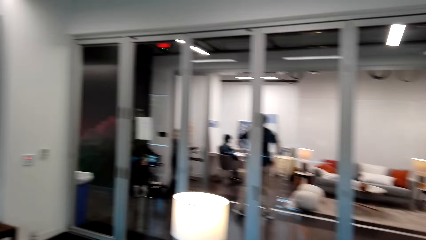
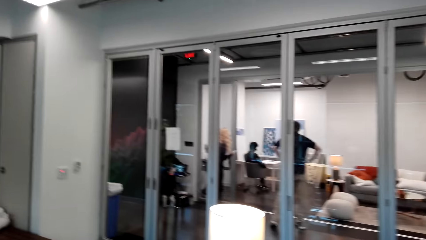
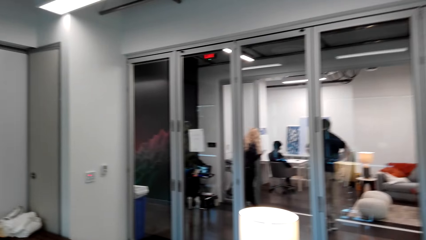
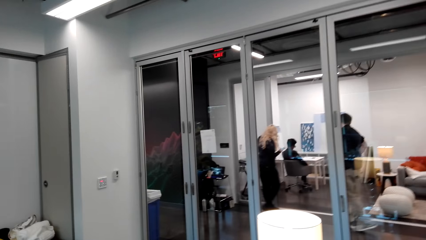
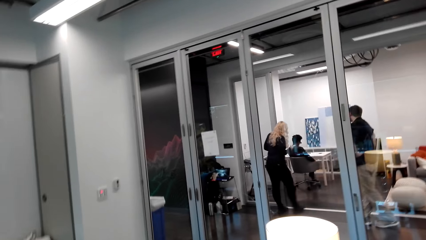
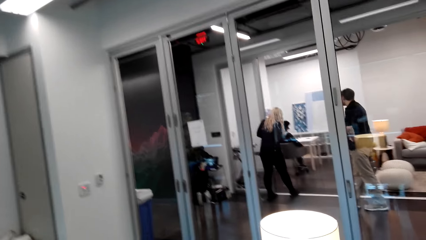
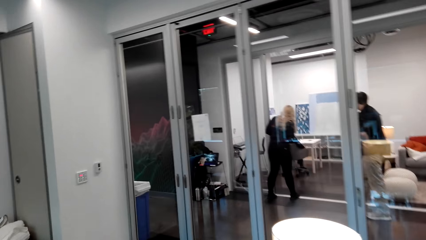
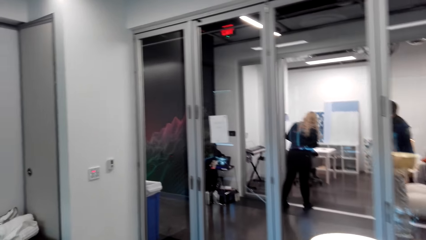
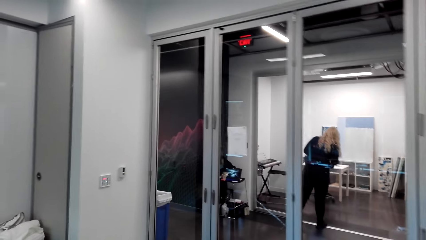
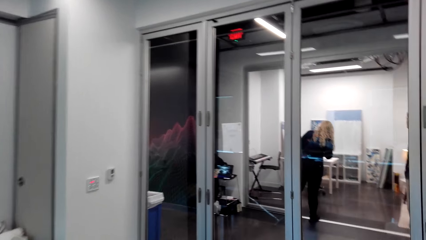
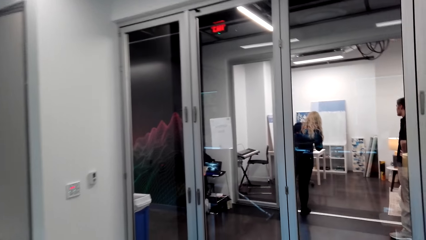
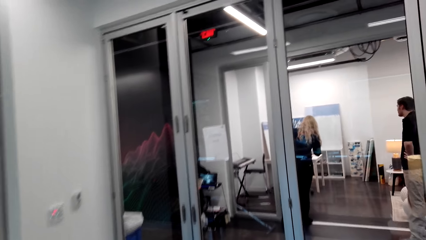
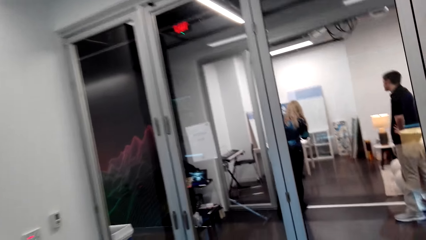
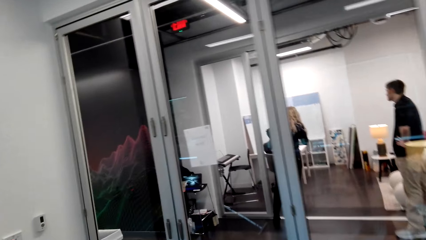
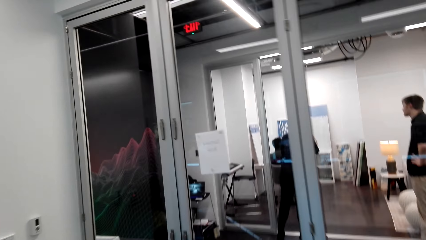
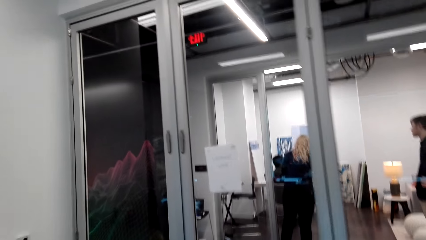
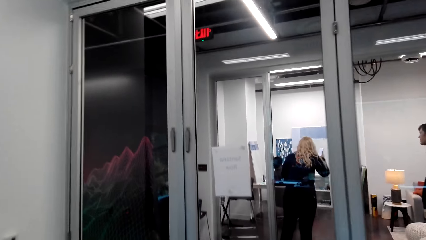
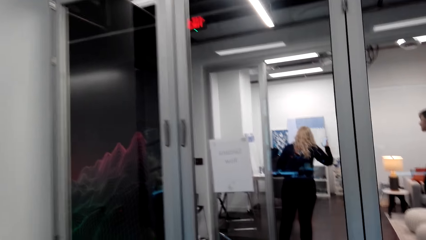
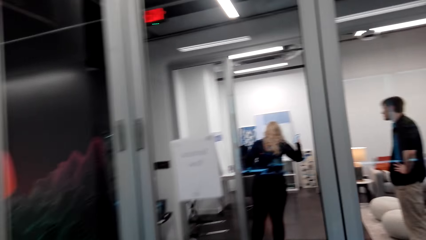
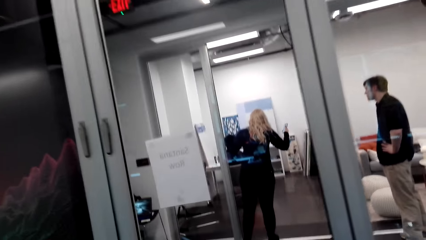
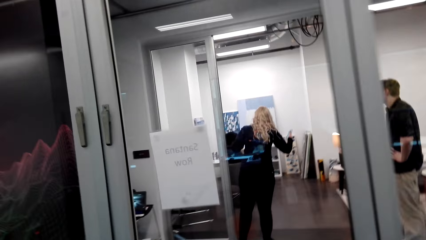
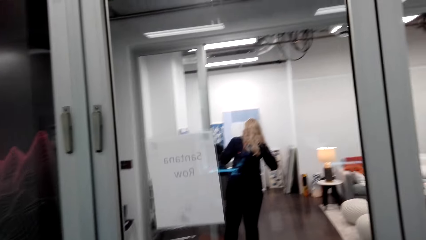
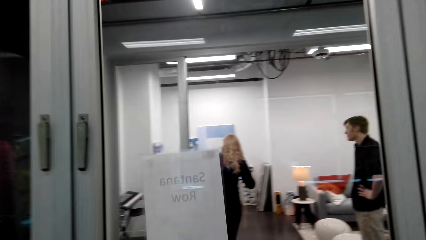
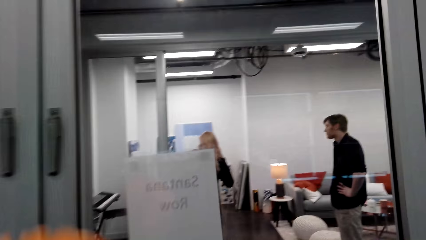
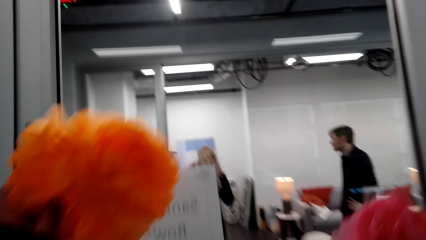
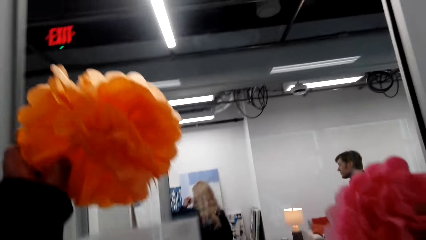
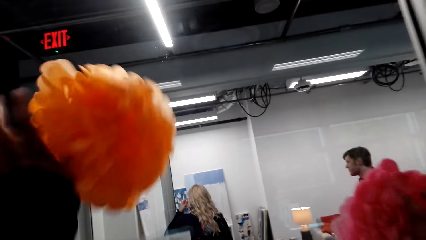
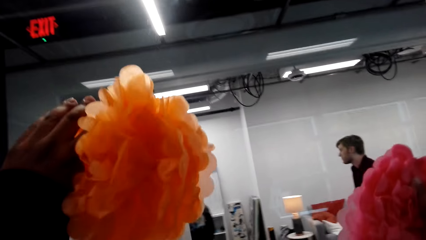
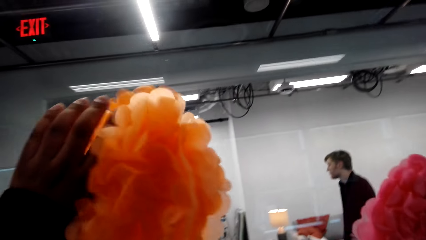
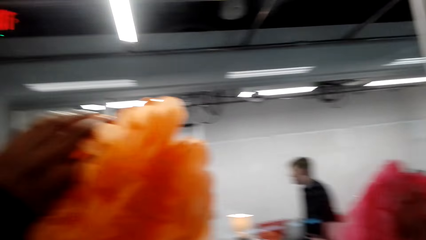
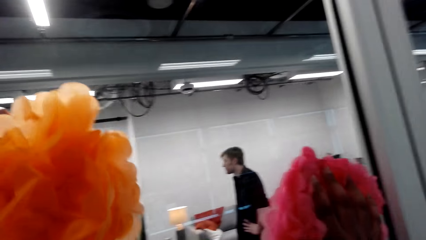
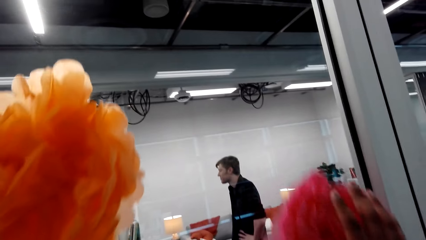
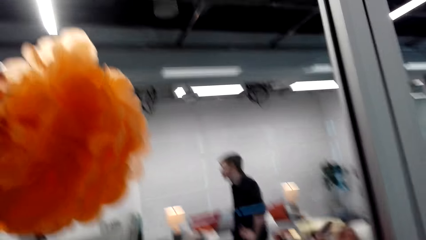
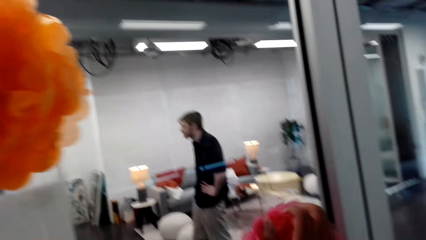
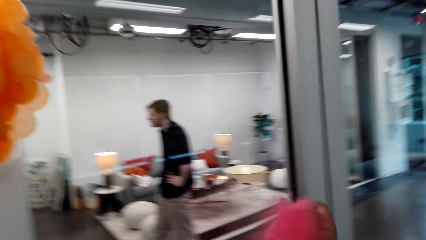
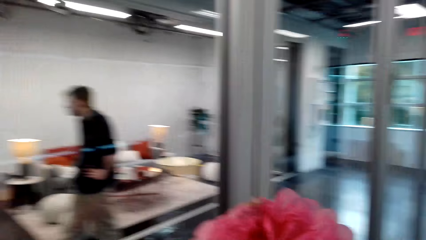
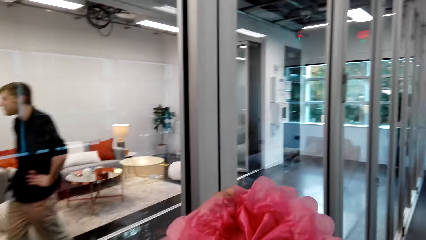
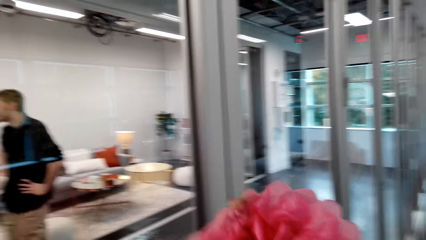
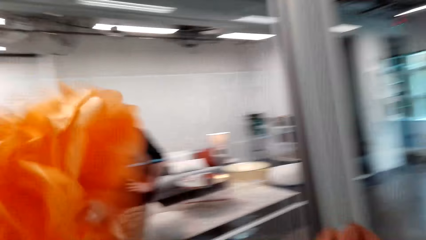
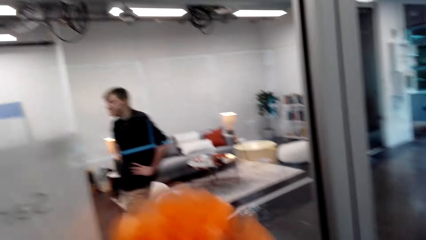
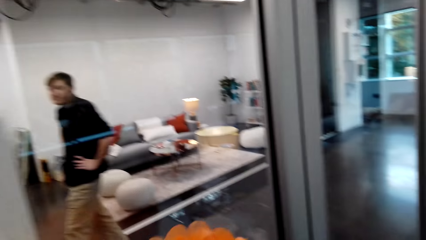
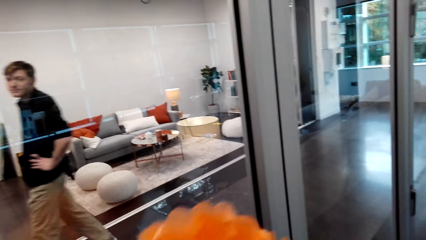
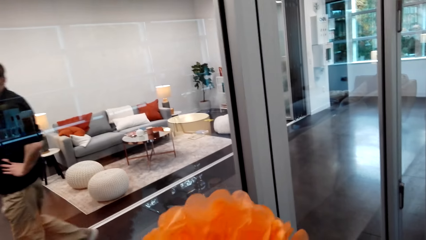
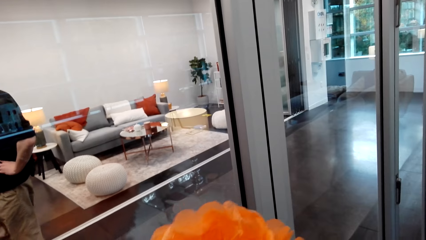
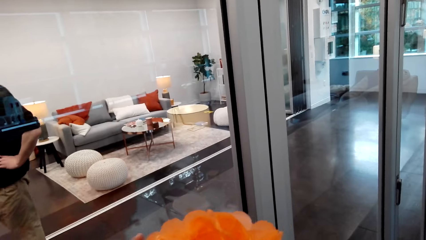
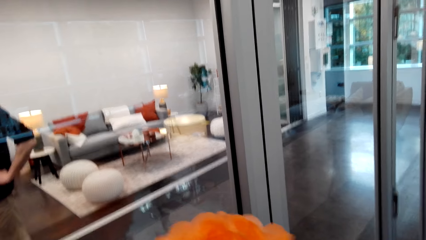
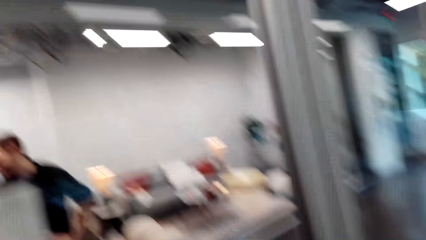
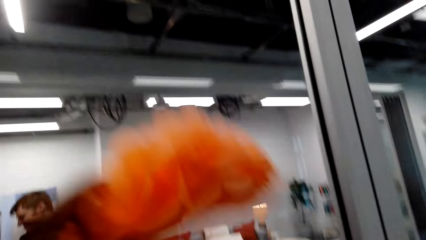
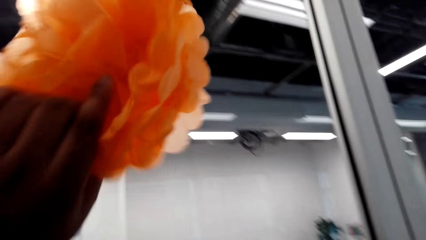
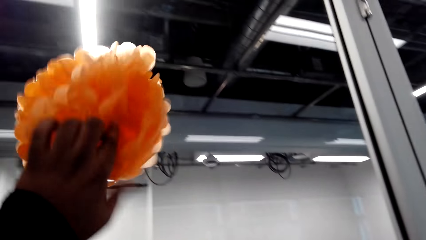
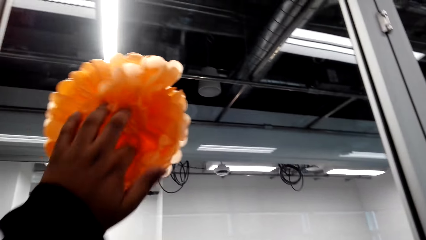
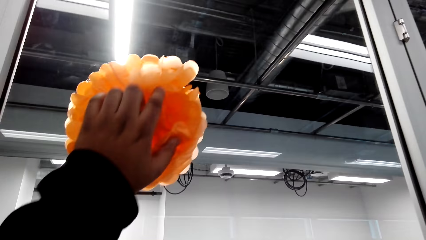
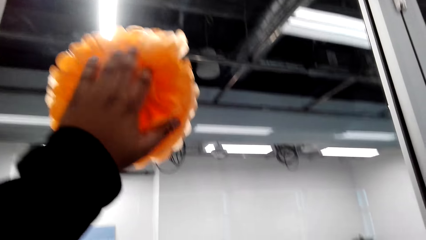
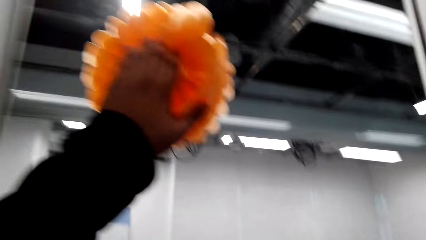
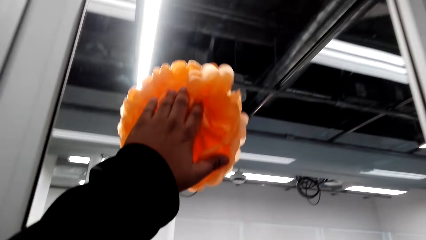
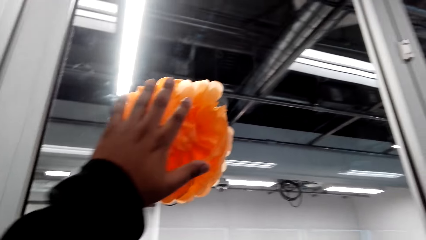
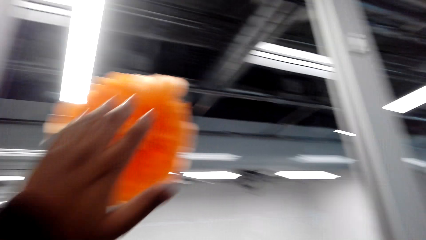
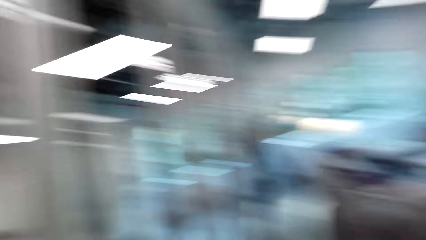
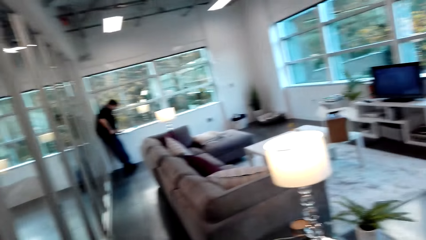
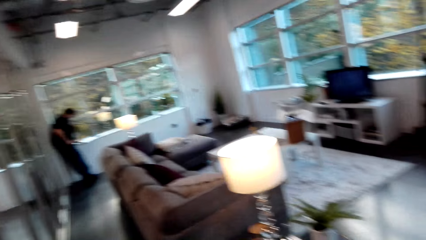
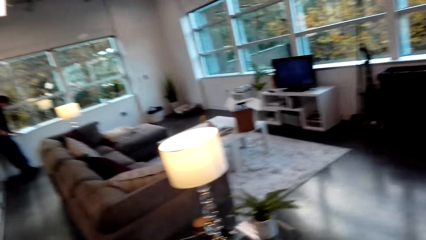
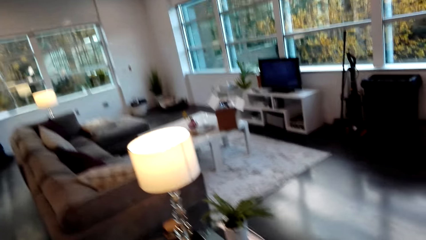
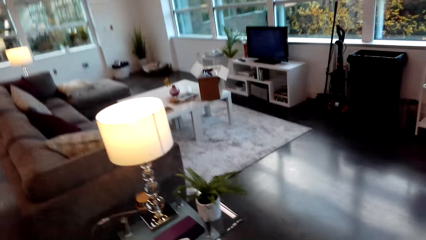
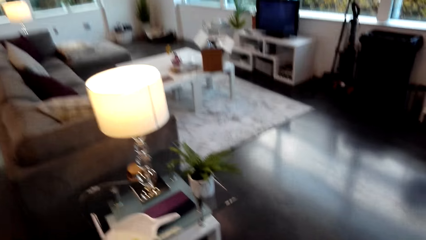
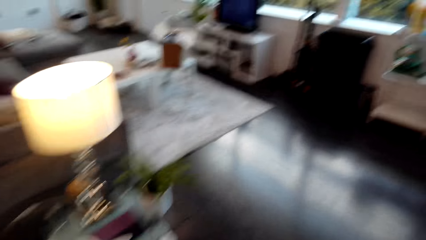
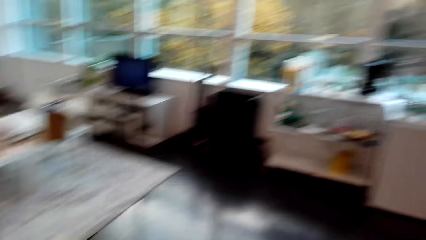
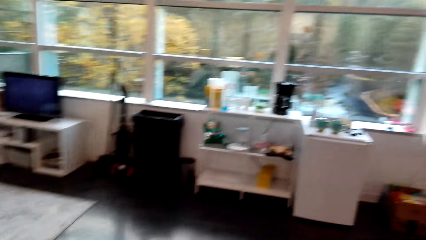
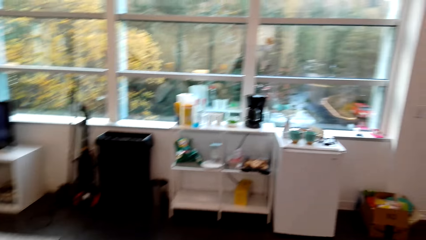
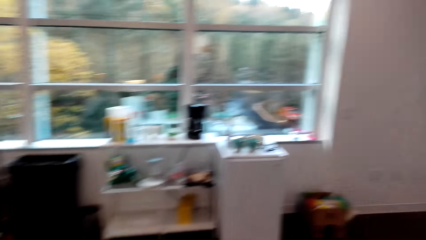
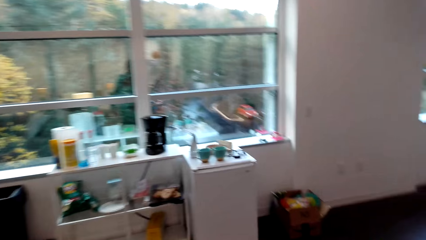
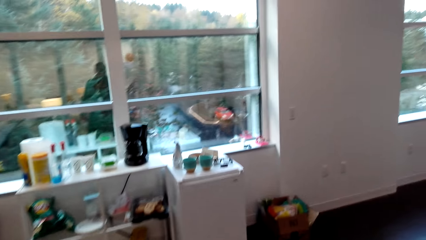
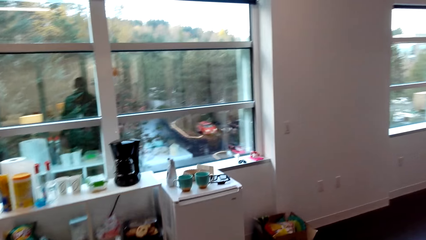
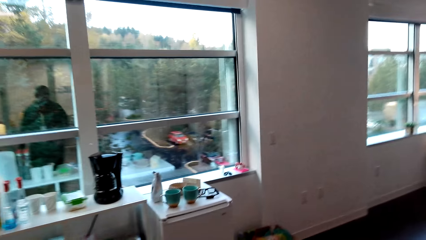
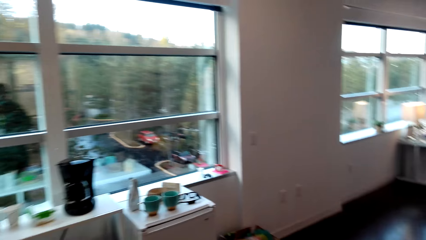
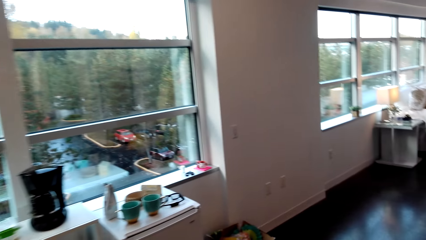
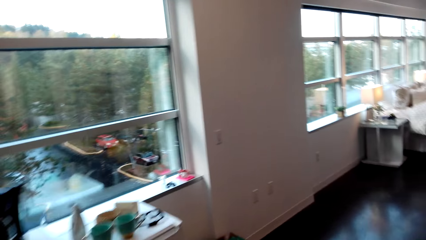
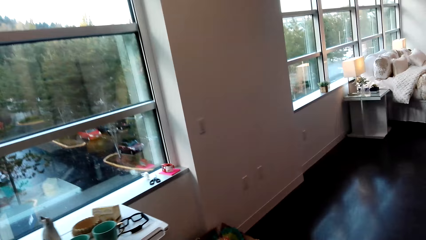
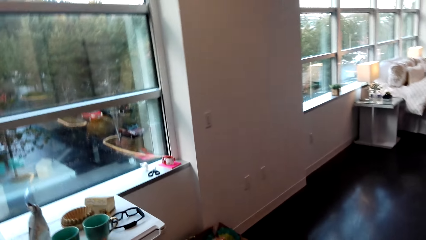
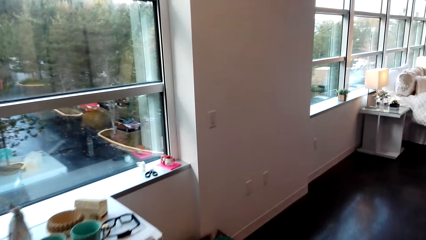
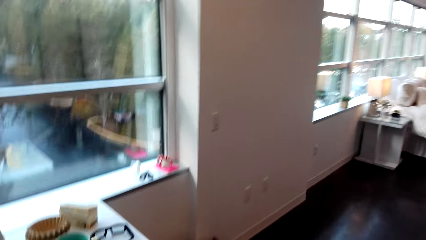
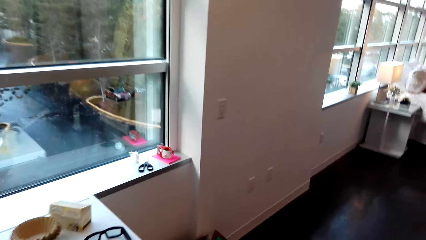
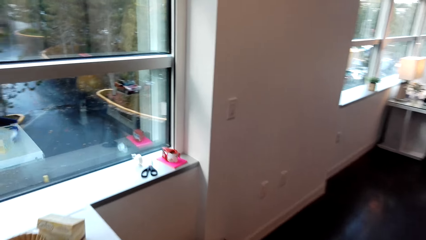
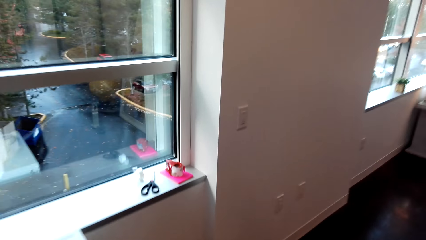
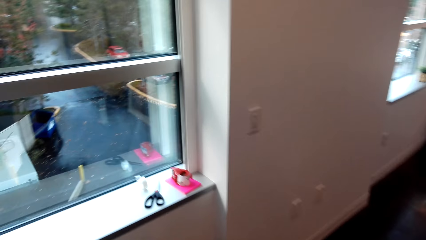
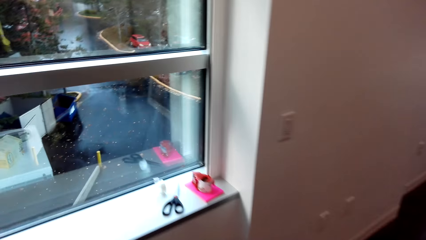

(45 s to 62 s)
The camera wearer walks in the room. They put the flowers on the glass wall. They walk towards the kitchen area.
